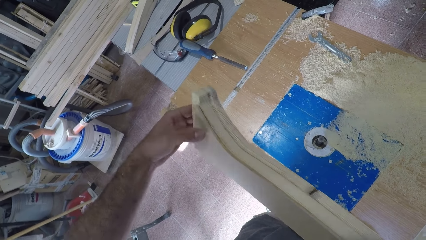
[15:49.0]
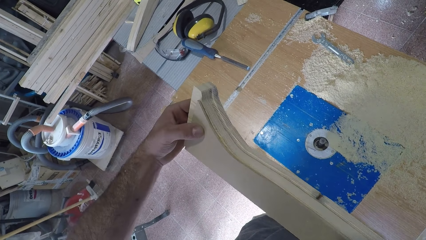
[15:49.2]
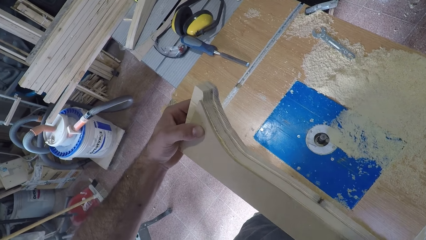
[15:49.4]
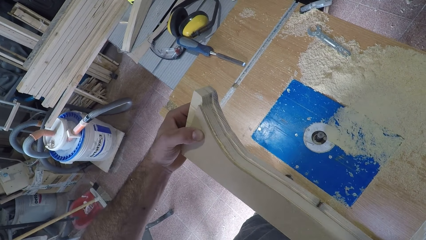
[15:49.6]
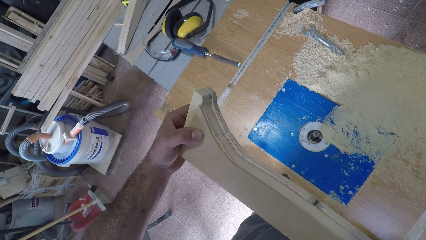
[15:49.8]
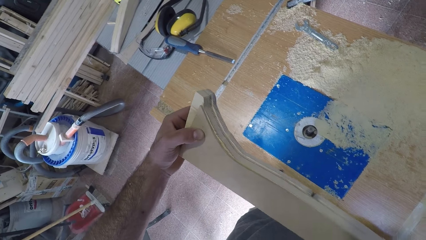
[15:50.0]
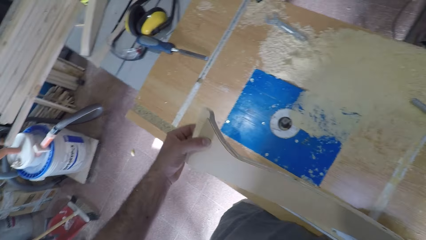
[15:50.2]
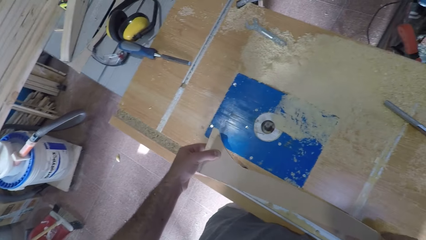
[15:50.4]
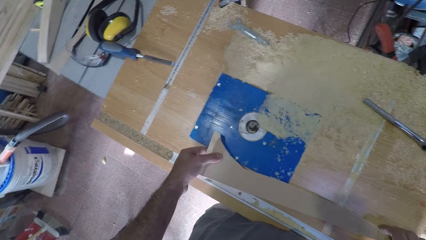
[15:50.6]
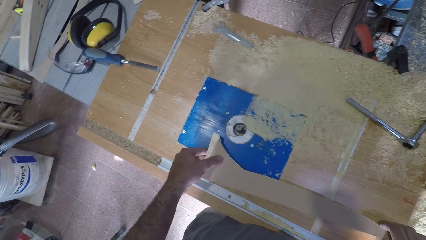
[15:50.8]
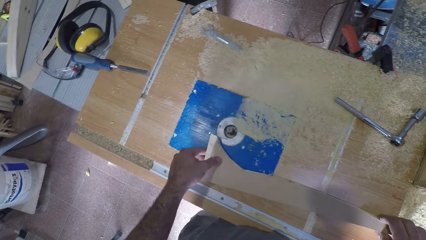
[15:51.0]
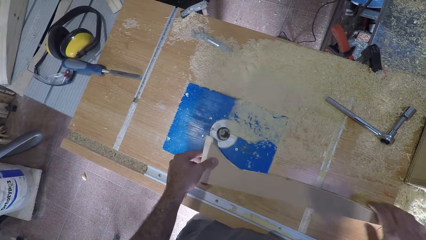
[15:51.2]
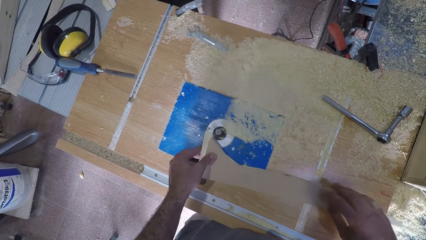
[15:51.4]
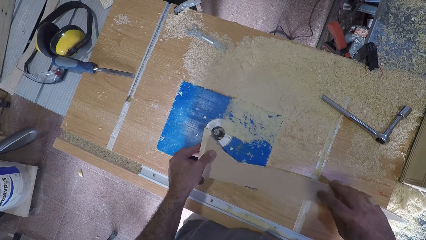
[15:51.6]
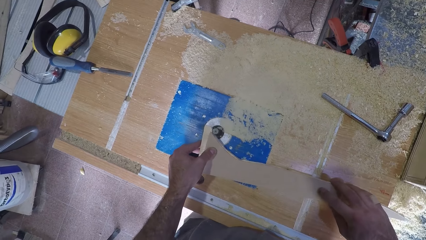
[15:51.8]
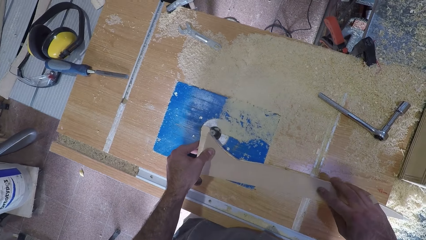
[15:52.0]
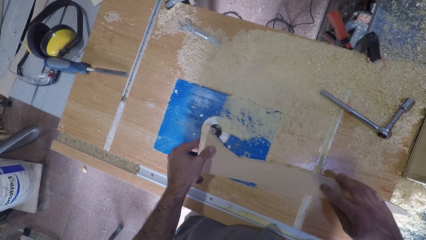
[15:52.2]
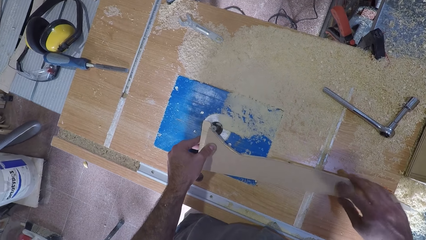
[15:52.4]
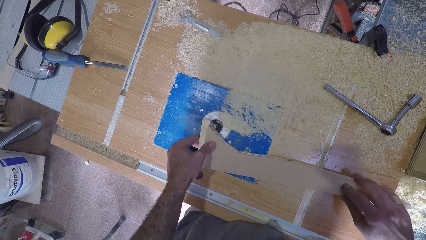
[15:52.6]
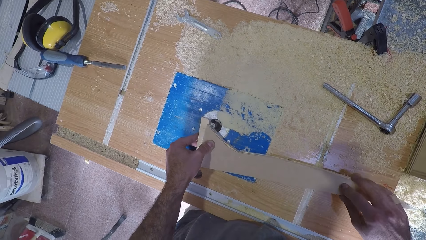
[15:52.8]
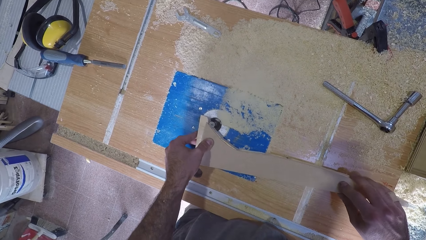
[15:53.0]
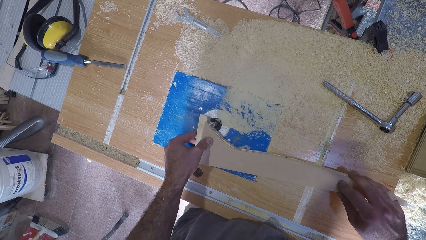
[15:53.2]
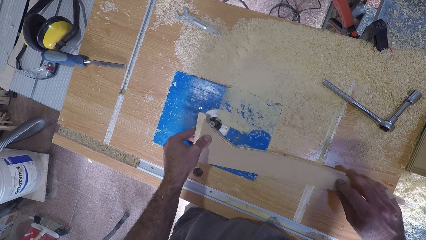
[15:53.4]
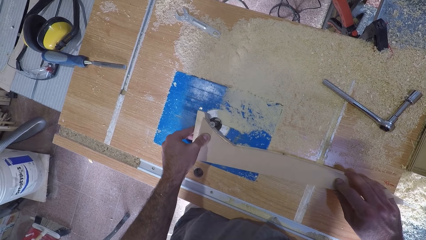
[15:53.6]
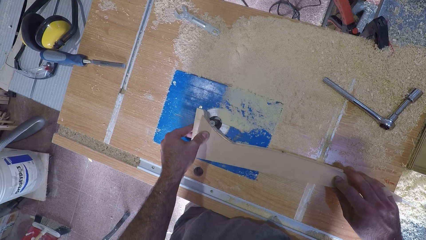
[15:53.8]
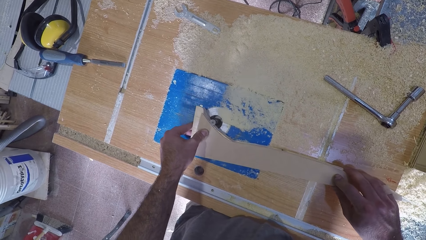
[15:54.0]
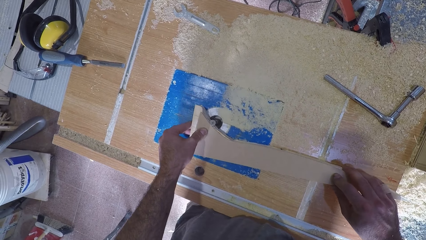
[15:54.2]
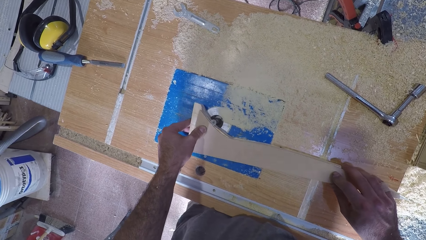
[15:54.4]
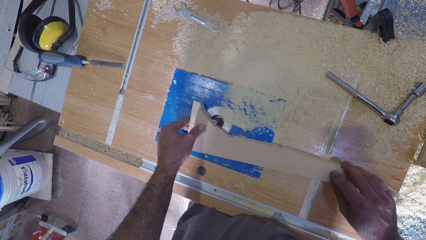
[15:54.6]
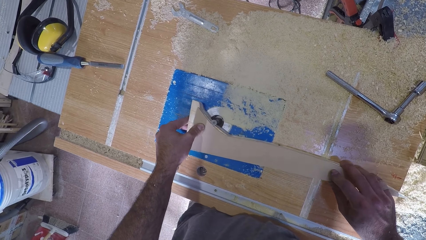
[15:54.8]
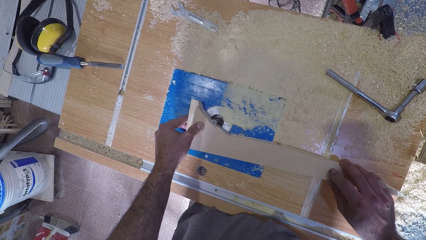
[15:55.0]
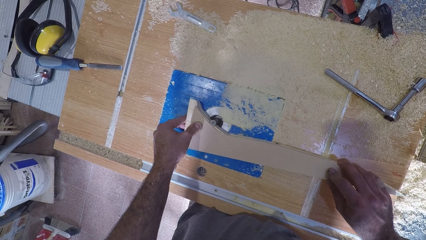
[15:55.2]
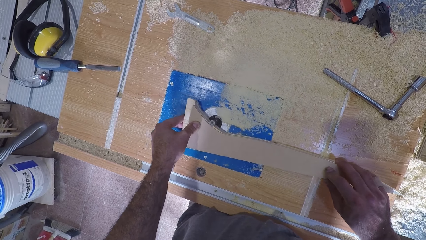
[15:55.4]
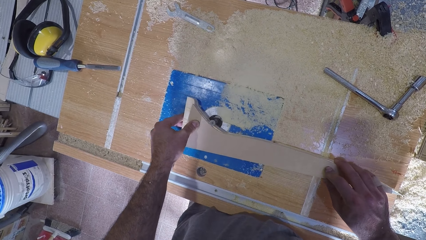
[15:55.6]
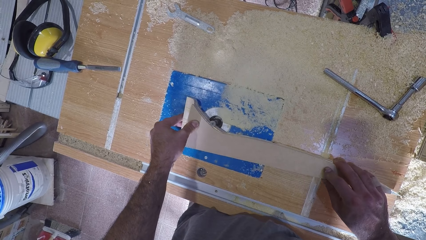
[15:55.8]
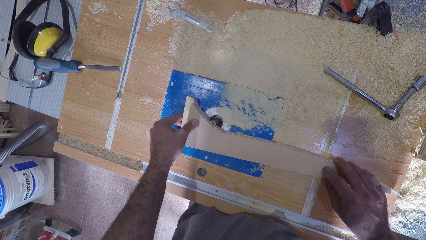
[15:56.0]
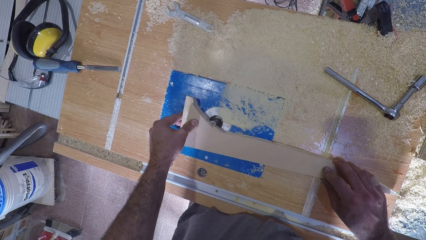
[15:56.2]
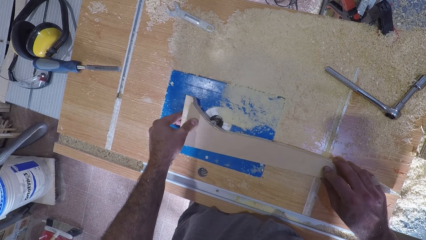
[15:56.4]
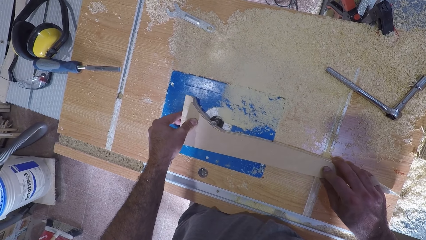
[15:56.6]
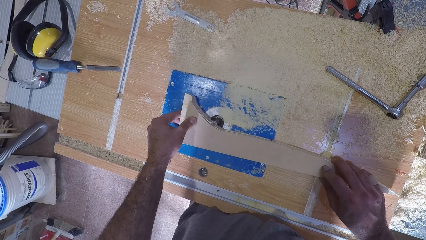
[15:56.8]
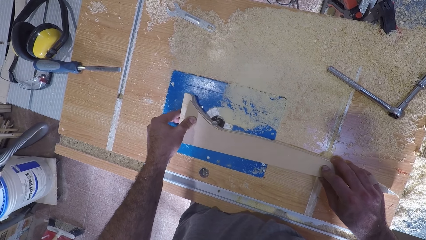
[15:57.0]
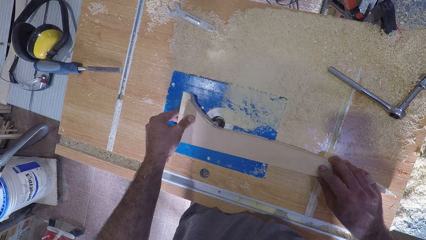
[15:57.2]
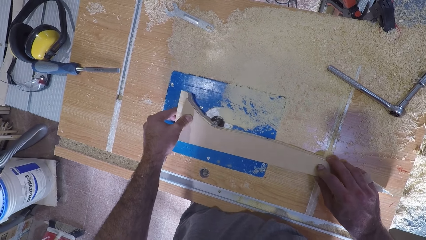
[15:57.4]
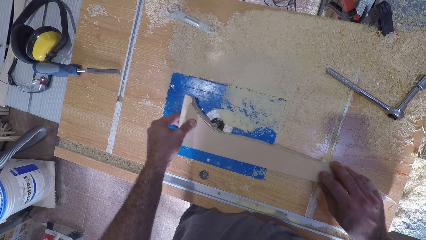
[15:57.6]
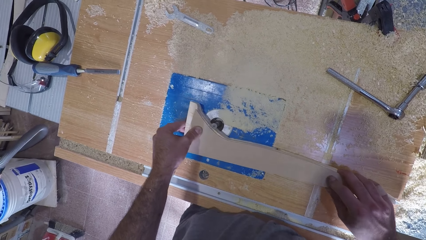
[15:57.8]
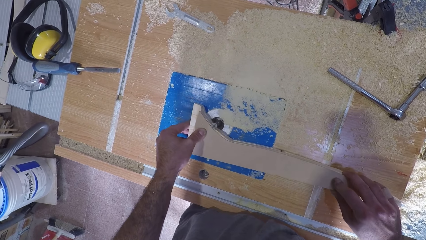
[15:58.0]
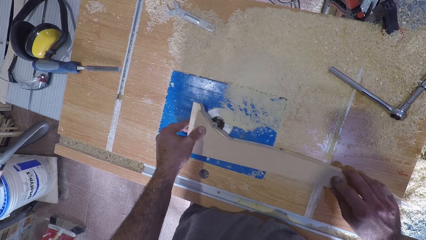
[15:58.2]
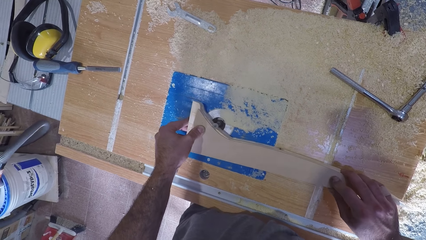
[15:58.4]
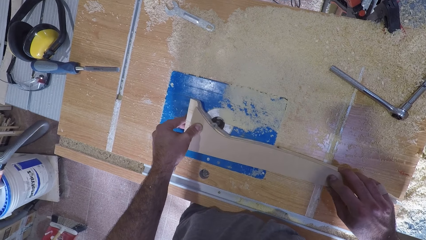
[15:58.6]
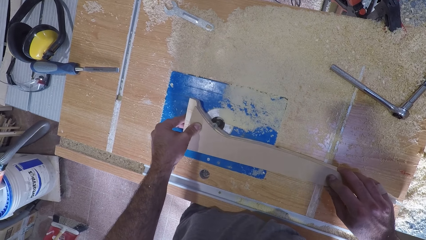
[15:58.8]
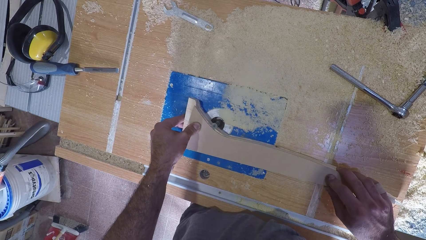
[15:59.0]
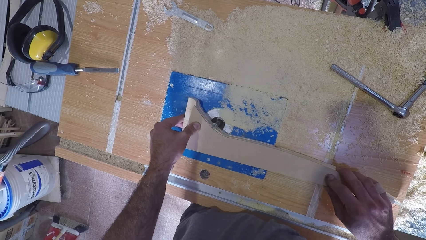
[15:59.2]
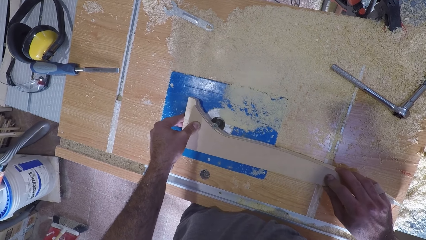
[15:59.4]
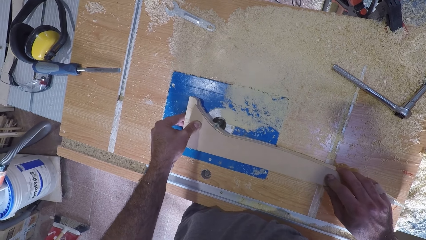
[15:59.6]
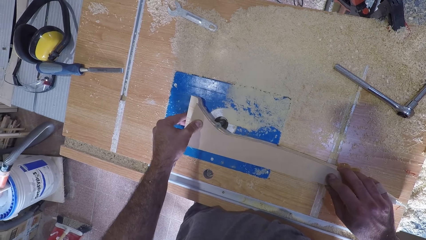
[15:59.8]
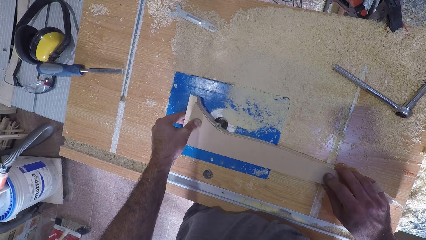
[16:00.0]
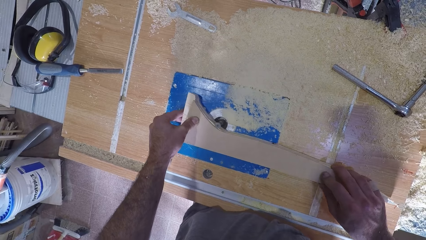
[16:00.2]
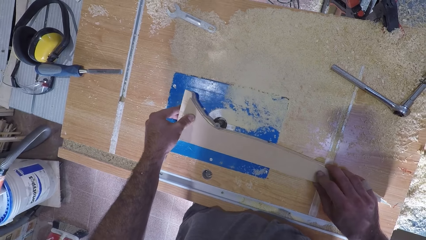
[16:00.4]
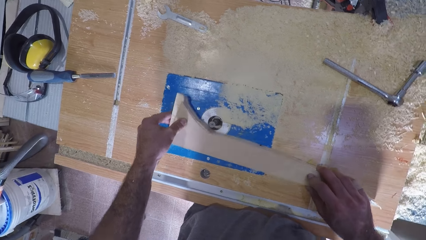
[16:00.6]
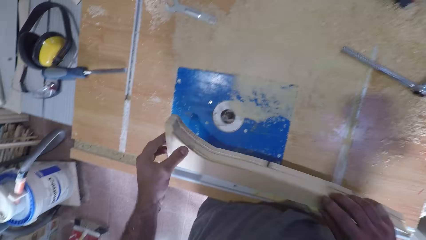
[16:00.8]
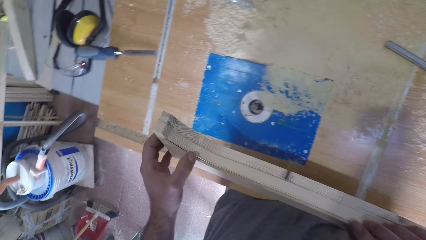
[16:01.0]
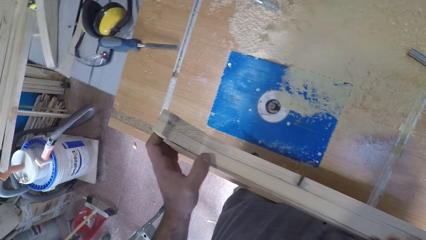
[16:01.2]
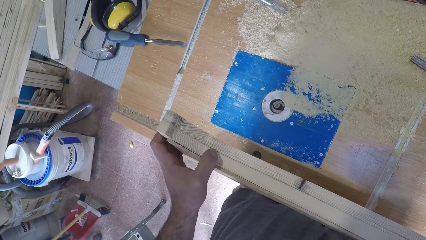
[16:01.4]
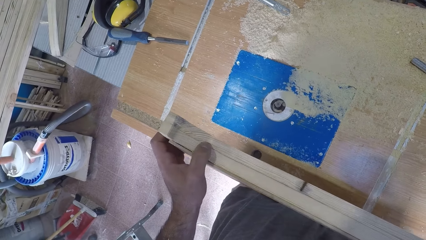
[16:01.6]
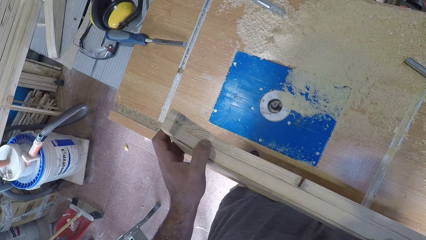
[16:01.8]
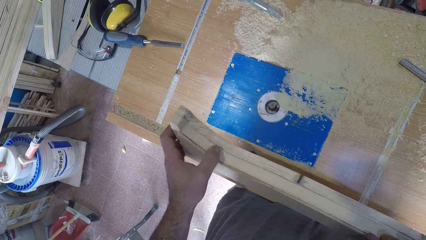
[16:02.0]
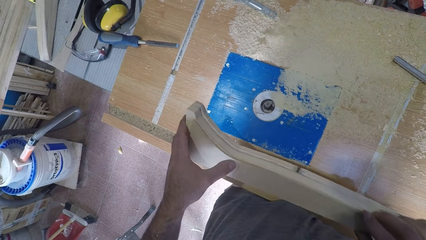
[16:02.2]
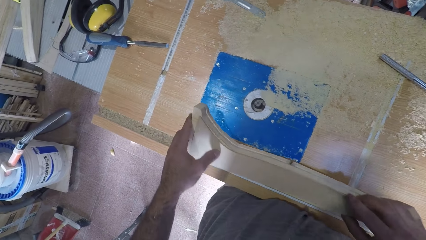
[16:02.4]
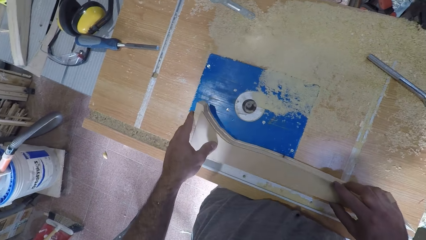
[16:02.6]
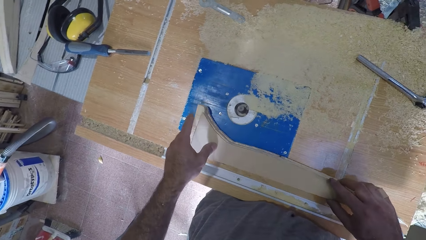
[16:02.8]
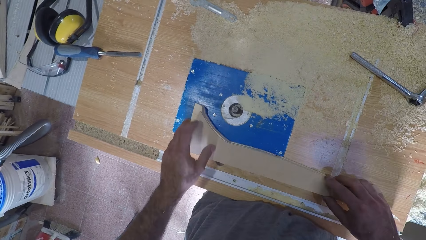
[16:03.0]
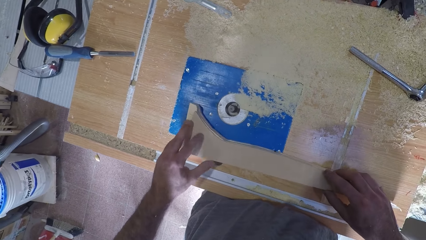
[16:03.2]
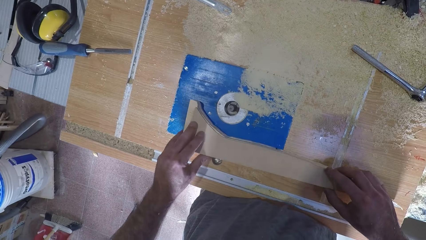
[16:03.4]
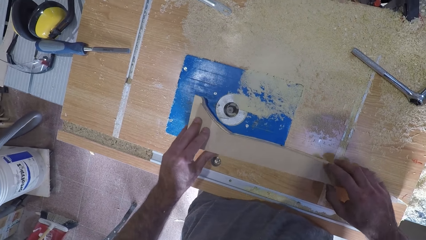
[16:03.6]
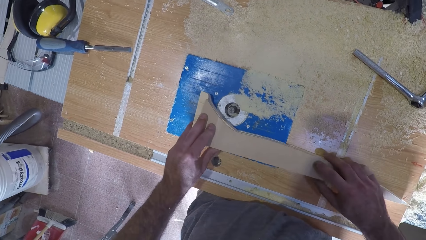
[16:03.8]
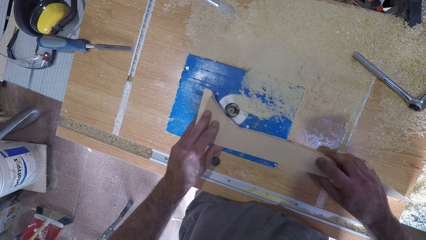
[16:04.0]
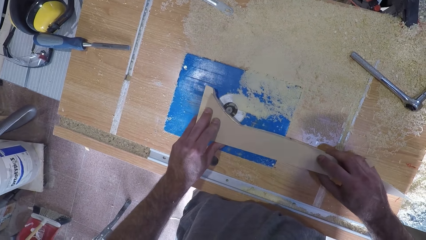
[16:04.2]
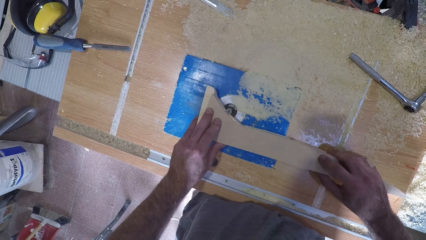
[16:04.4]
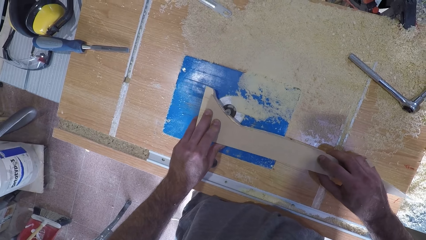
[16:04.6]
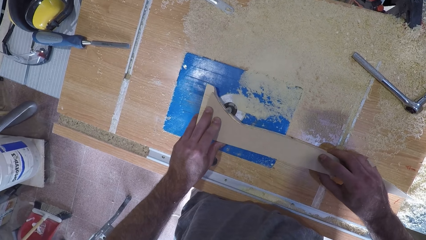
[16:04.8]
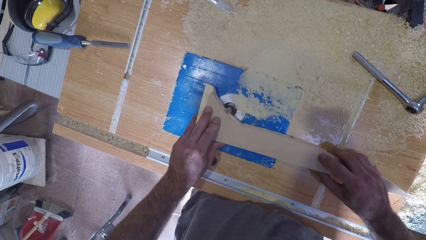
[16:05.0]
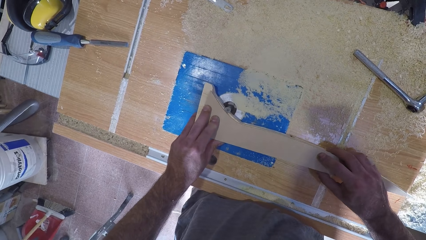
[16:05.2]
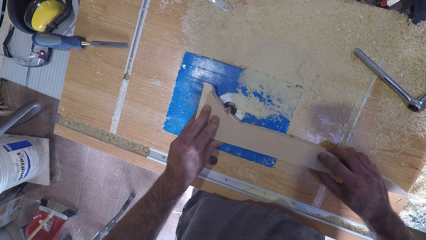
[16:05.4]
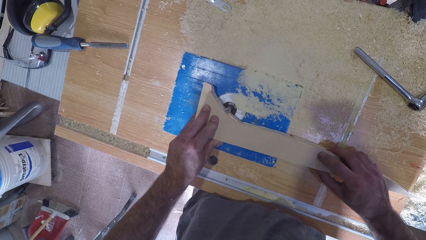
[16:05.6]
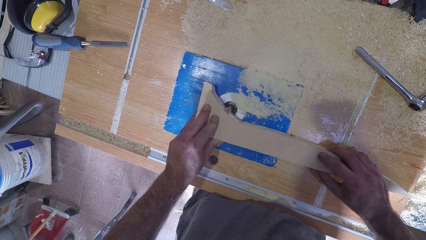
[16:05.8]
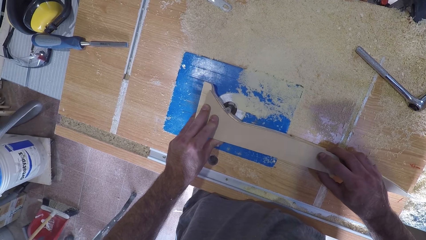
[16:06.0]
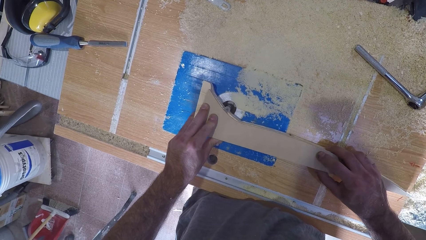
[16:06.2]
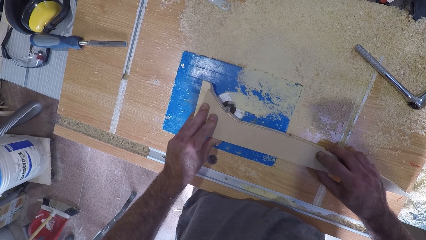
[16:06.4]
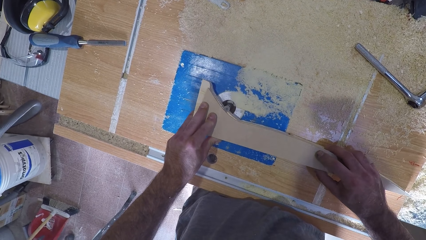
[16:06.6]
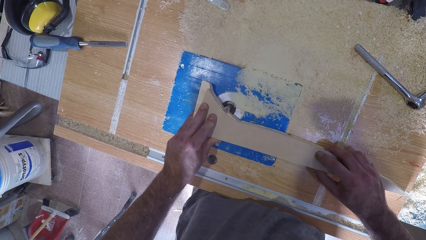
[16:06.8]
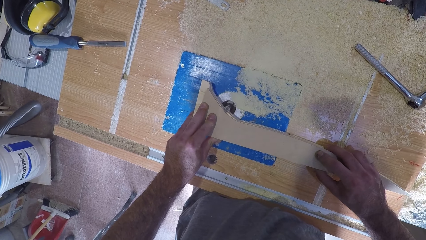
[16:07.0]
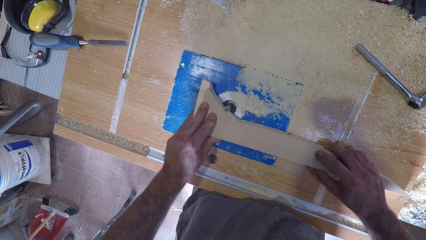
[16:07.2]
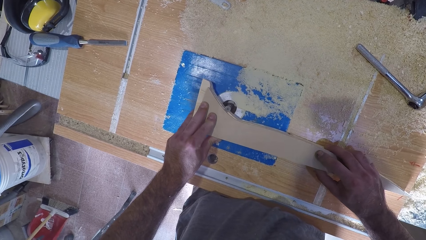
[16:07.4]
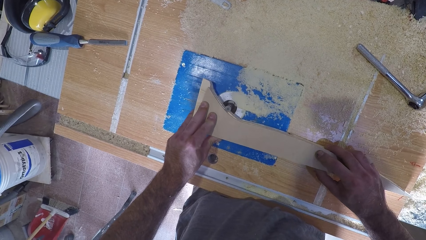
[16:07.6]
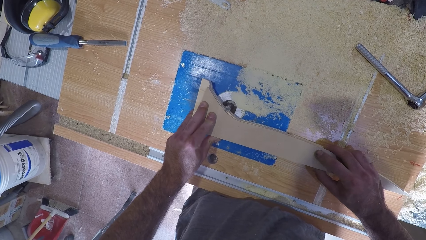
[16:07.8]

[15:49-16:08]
The camera wearer smoothens the curve on the wooden piece with a smoothening machine. They withdraw the wooden piece from the smoothening machine. They examine the curve on the wooden piece. They smoothen the curve on the wooden piece with the smoothening machine.
